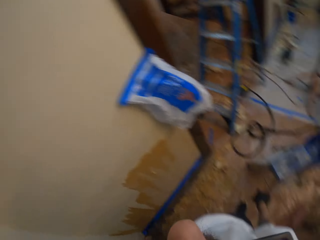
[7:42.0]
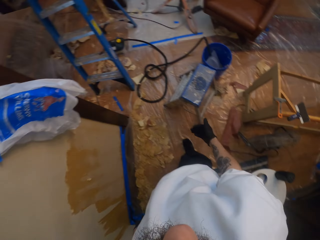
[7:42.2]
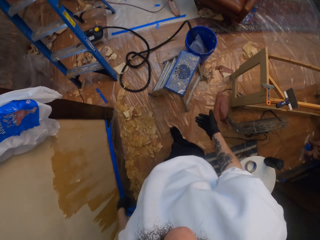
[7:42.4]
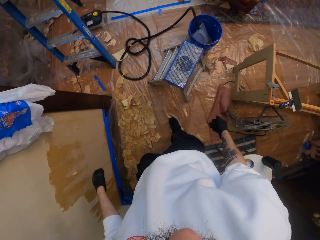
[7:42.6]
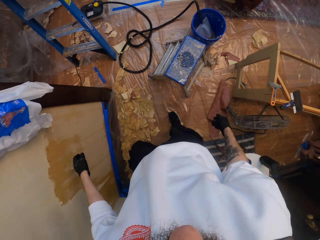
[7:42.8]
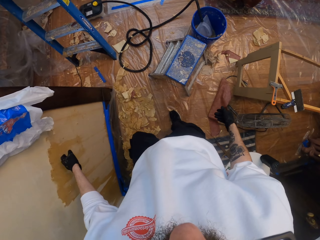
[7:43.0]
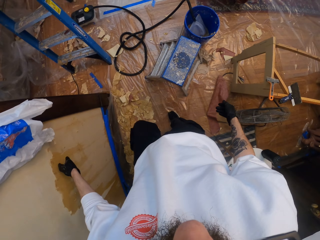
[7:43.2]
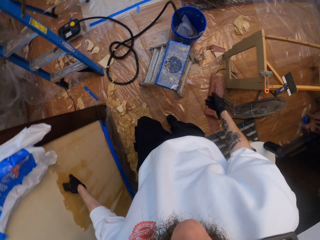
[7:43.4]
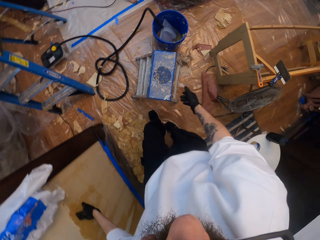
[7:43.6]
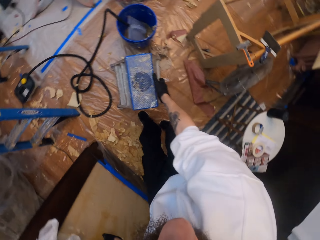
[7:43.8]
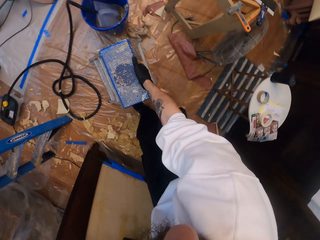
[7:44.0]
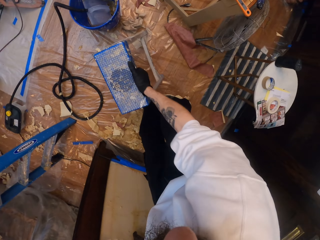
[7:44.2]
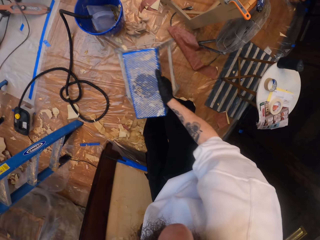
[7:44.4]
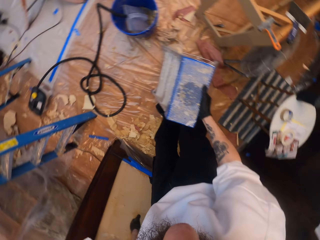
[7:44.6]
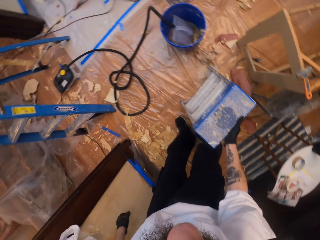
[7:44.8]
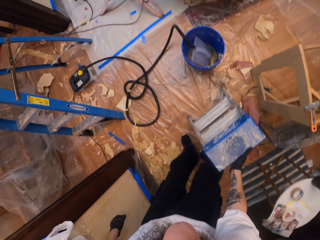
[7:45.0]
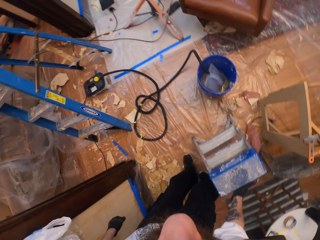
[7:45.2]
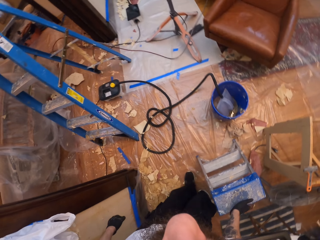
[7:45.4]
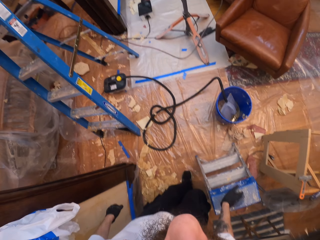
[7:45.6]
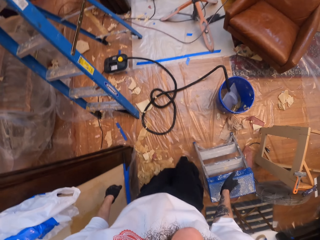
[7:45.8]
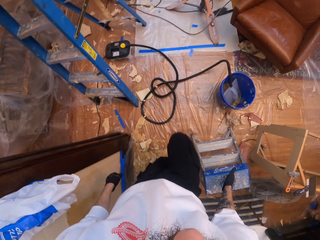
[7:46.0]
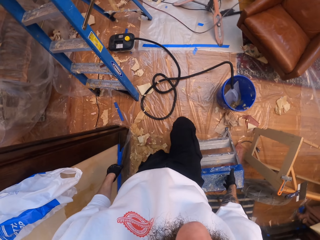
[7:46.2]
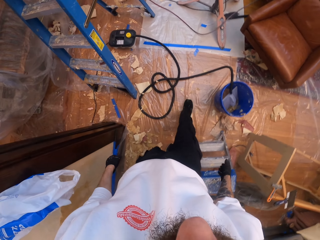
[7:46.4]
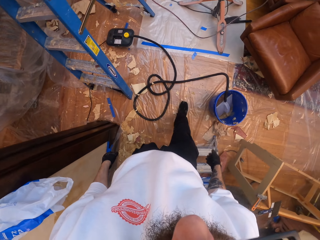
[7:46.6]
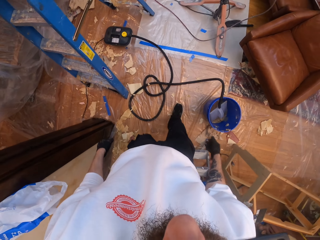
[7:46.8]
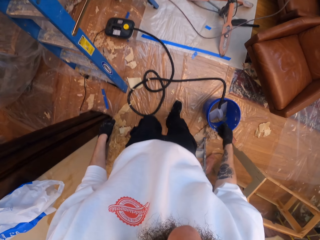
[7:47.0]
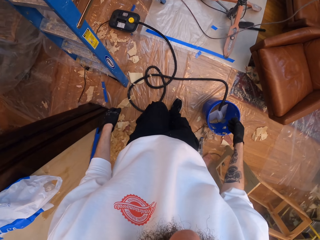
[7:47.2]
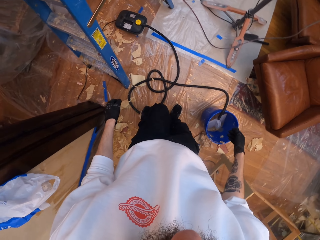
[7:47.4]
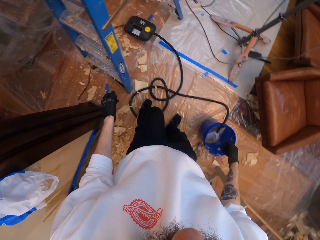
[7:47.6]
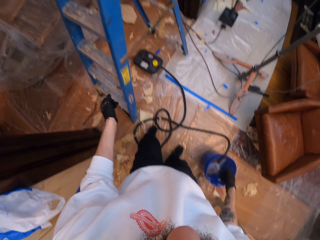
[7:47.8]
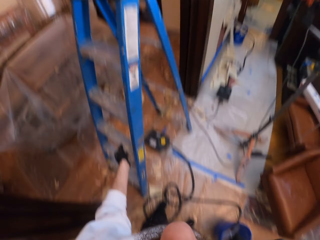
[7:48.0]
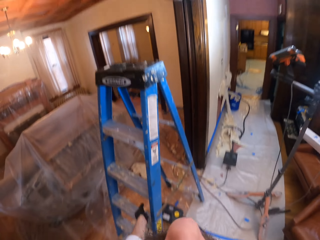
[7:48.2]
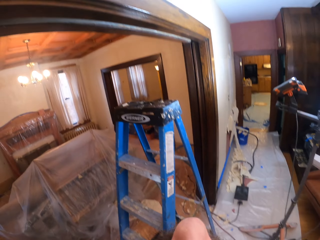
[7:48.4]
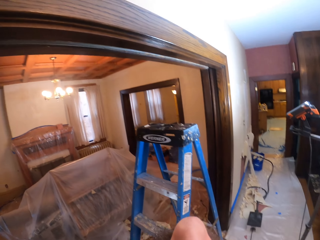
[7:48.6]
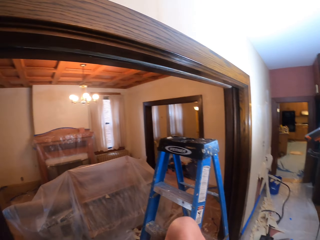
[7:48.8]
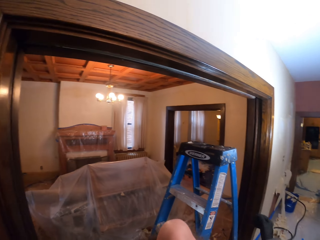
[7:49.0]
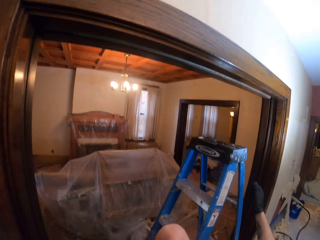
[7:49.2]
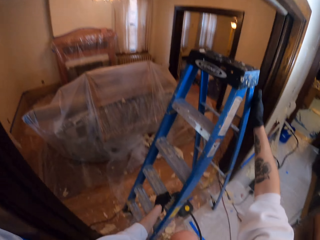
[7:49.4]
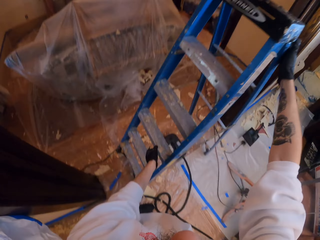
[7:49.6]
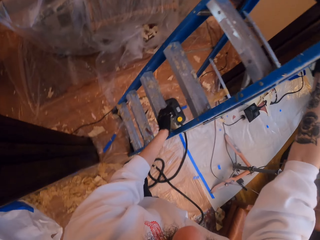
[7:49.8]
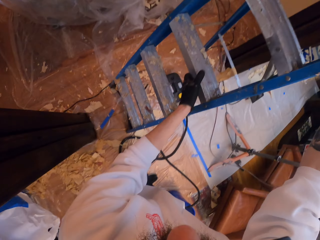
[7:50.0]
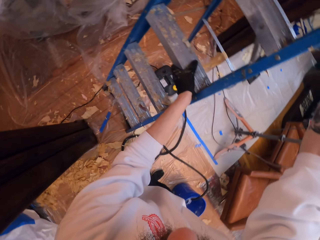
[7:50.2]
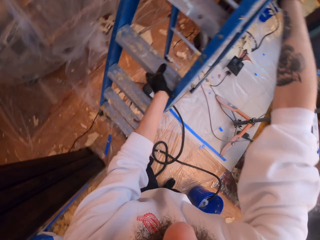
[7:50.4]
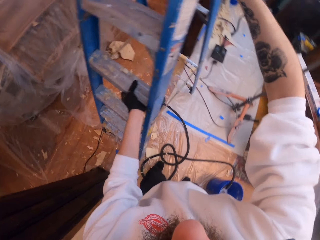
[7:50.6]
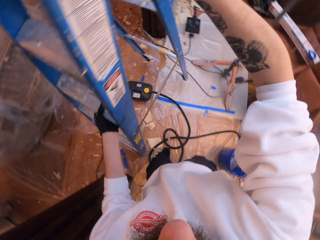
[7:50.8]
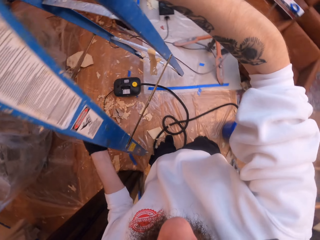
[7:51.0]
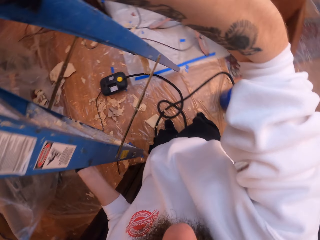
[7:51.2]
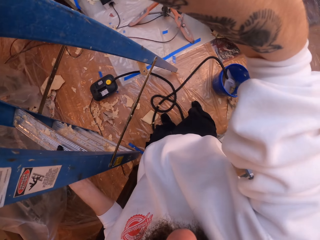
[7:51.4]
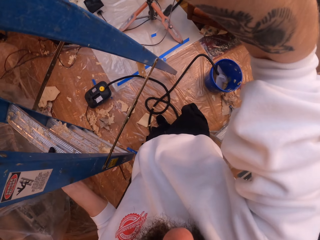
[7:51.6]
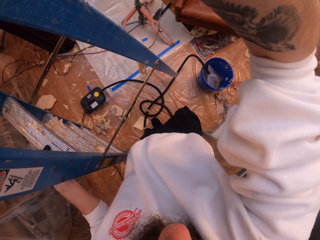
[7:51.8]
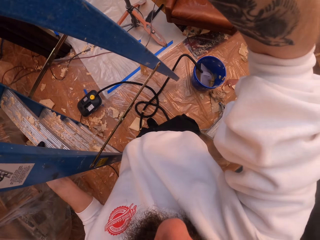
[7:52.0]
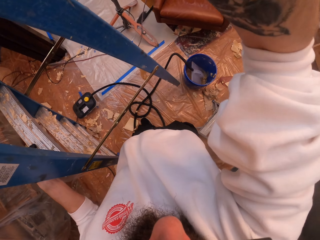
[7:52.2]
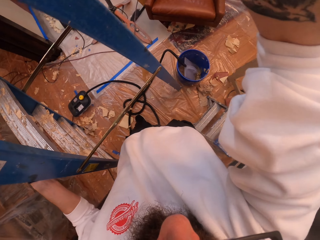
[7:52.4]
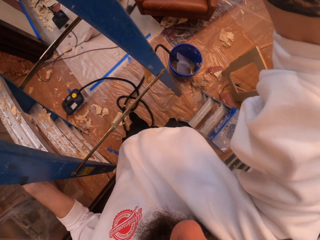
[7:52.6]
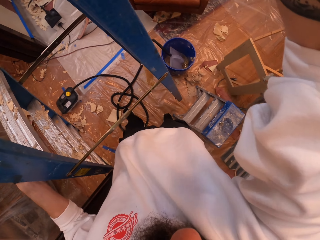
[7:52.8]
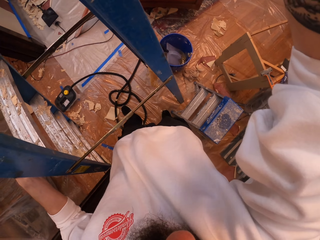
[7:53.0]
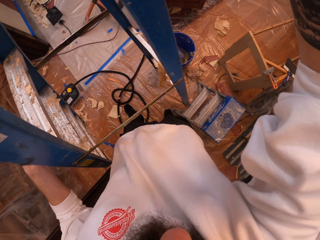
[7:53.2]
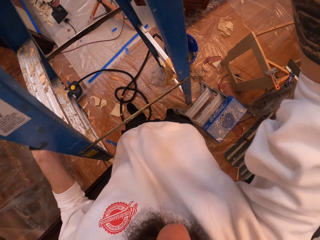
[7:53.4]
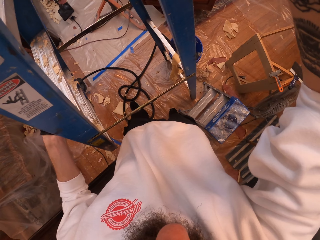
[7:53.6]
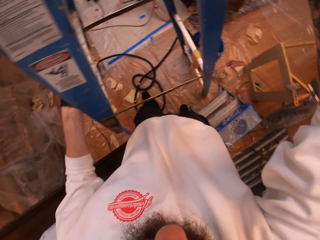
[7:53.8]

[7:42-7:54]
The camera wearer drags the ladder on the floor. They walk. They drag the ladder on the floor.

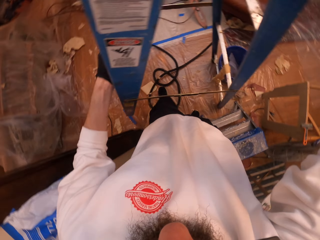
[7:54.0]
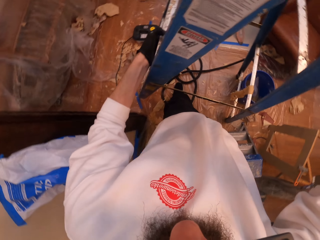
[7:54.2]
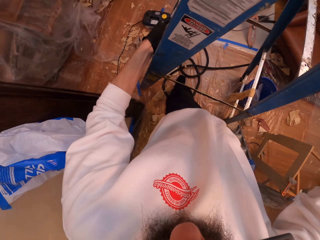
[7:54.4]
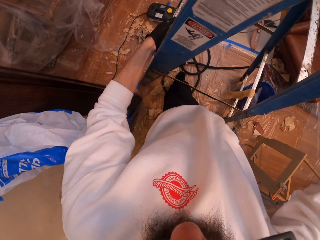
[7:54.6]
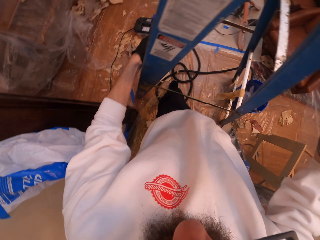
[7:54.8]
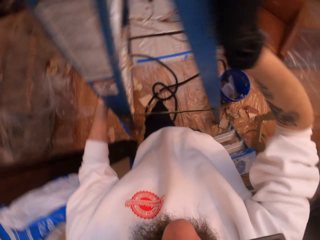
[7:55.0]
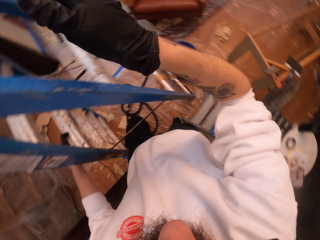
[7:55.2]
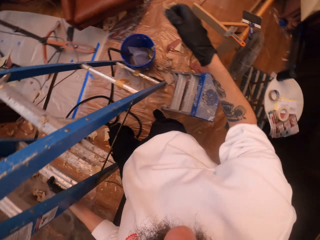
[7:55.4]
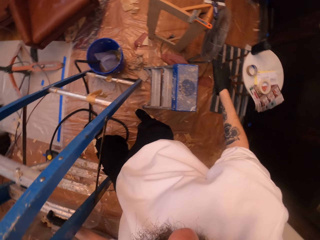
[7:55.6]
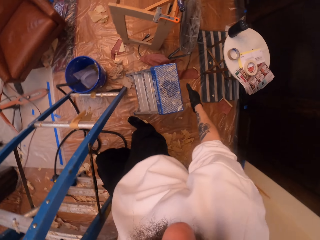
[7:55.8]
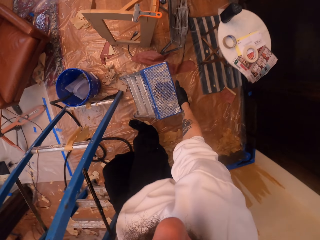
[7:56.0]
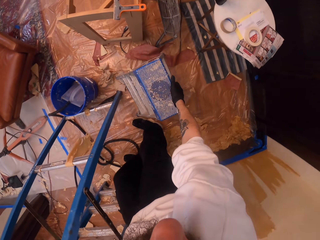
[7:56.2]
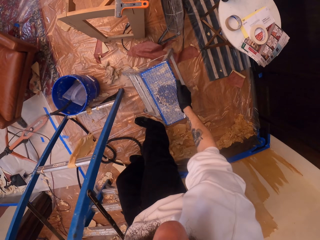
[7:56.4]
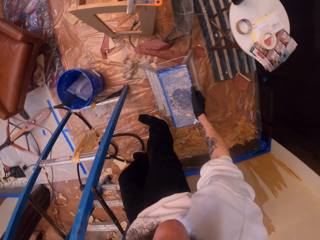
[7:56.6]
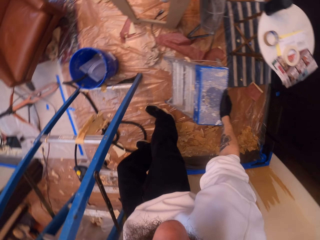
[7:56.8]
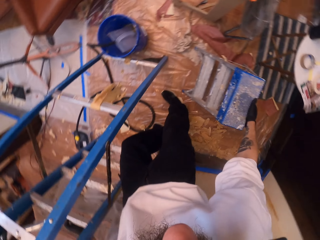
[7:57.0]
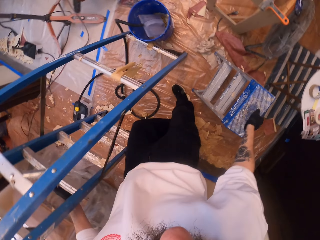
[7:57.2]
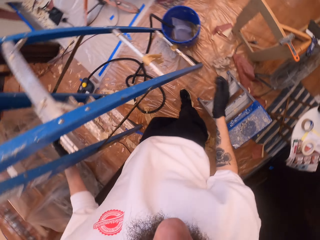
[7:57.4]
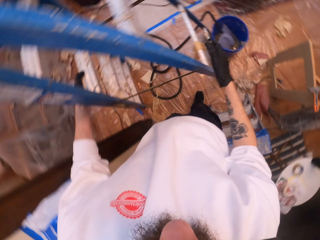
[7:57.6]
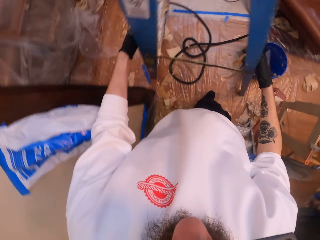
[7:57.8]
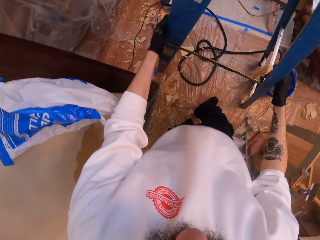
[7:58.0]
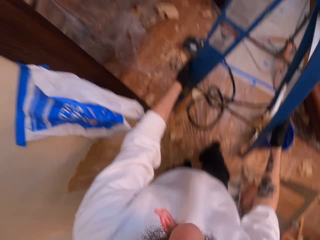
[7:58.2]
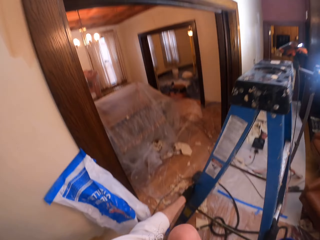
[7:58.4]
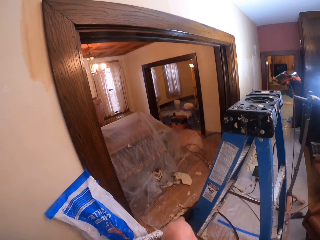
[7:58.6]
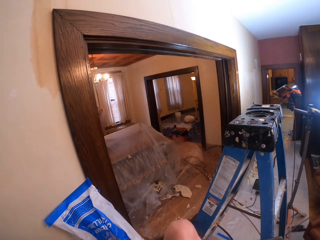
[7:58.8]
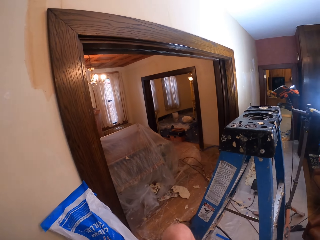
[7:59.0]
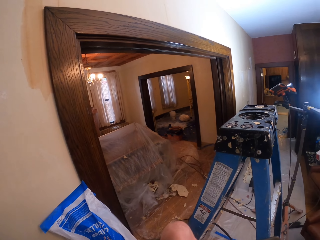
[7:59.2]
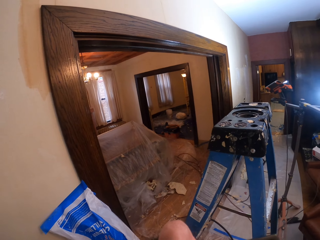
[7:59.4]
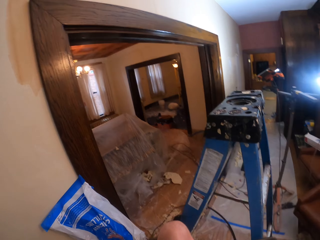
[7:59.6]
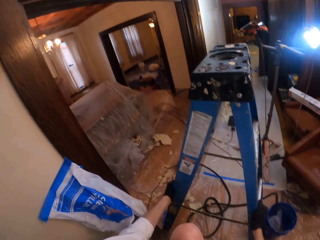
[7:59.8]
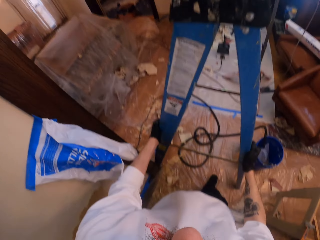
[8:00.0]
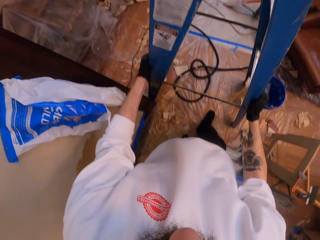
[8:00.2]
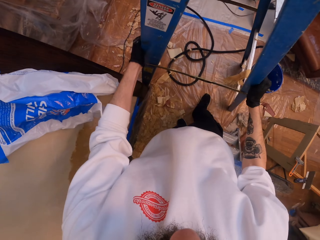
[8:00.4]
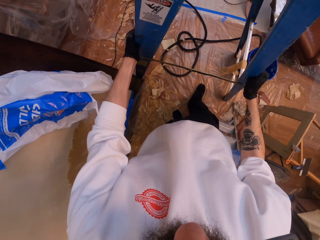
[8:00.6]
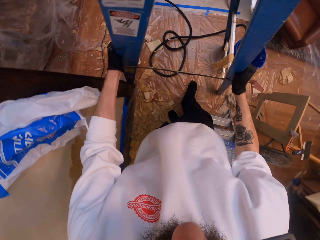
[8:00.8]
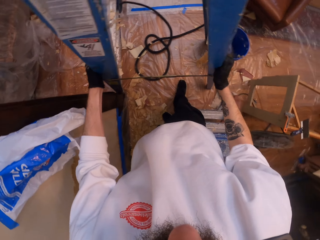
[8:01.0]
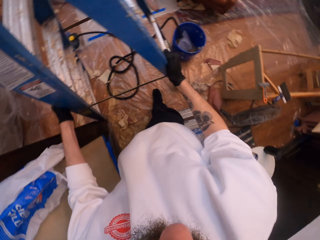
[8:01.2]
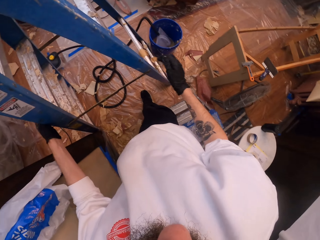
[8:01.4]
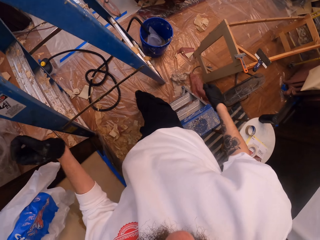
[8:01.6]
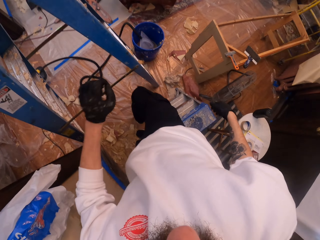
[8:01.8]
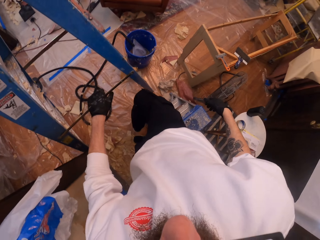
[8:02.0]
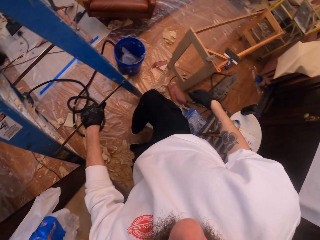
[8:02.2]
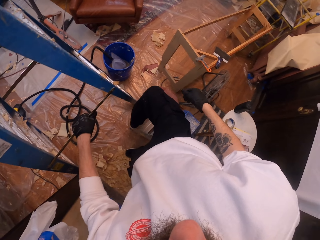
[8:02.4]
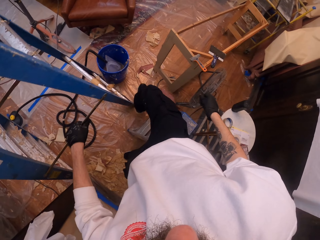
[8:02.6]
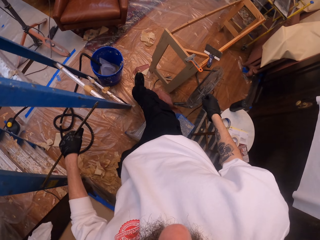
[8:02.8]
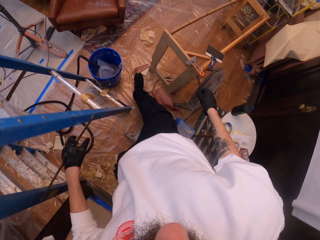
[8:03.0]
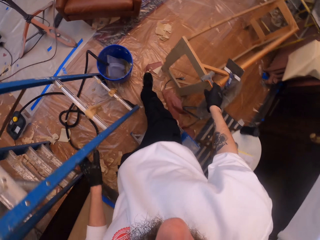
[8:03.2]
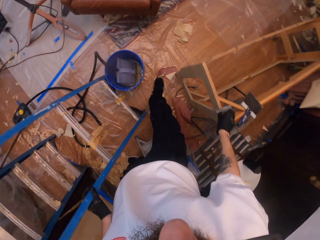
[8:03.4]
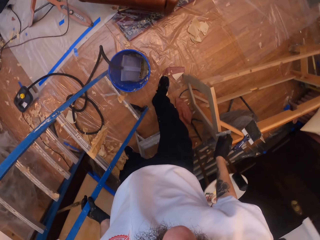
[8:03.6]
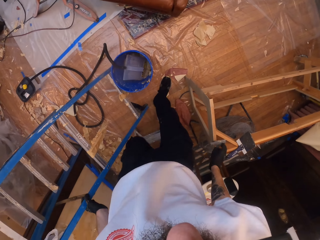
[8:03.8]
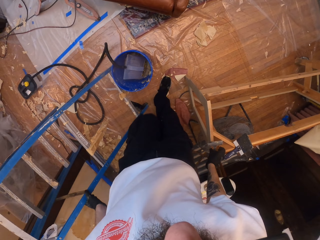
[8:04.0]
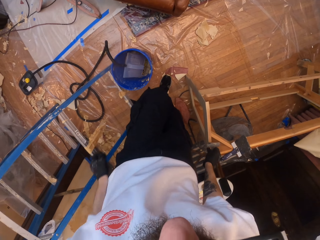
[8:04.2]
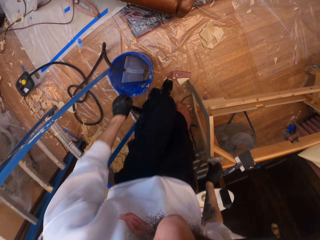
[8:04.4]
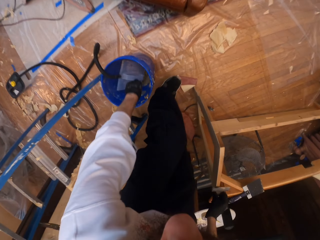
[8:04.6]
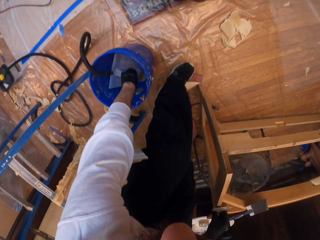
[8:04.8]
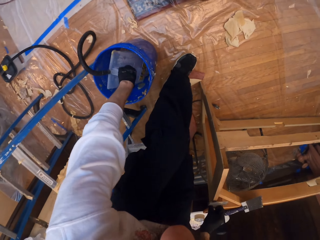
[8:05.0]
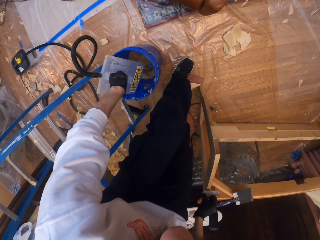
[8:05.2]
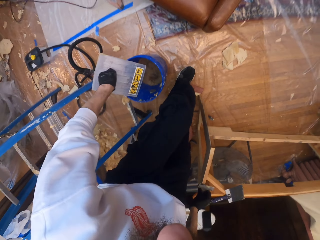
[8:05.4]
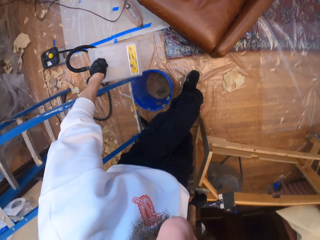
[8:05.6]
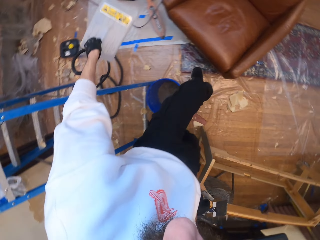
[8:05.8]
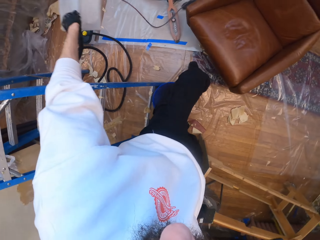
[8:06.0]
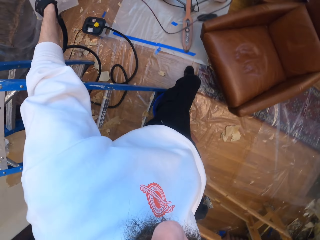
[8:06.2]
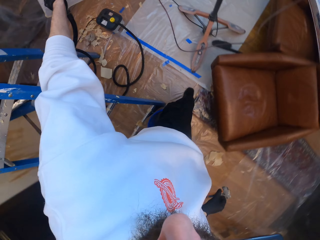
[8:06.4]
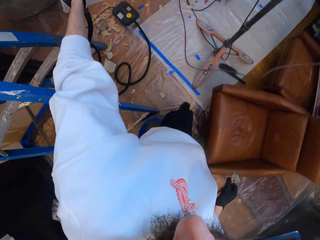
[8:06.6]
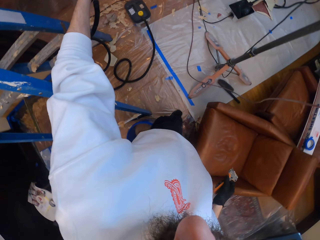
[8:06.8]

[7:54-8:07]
The camera wearer looks around. They pick up something.
